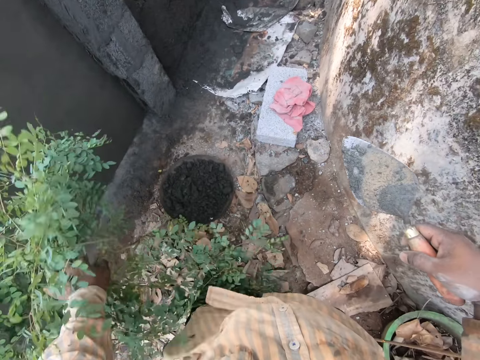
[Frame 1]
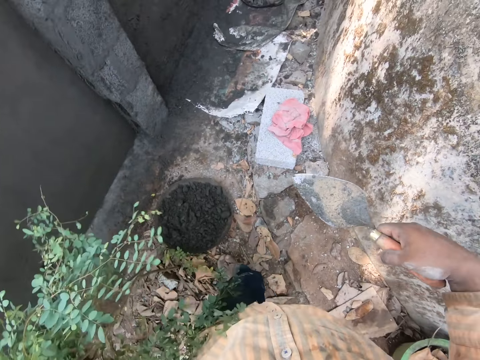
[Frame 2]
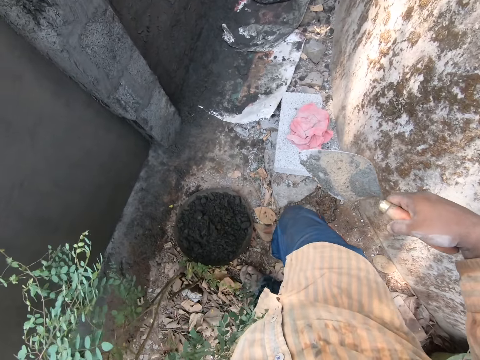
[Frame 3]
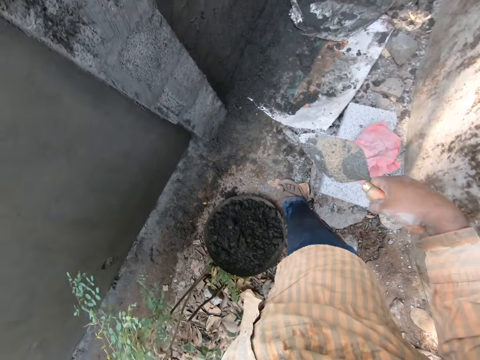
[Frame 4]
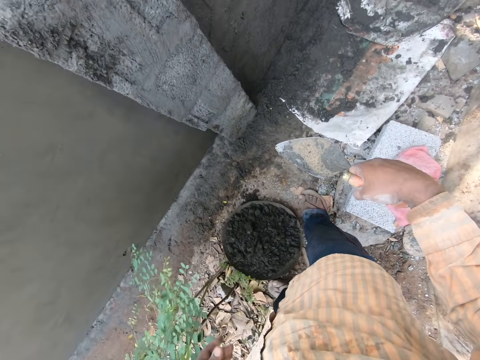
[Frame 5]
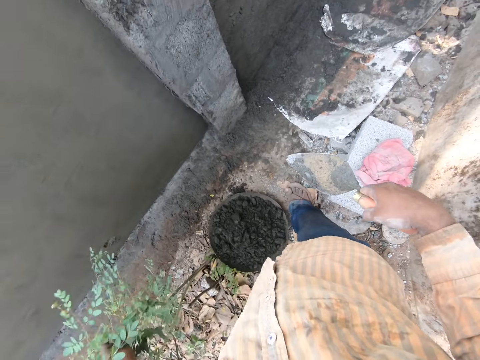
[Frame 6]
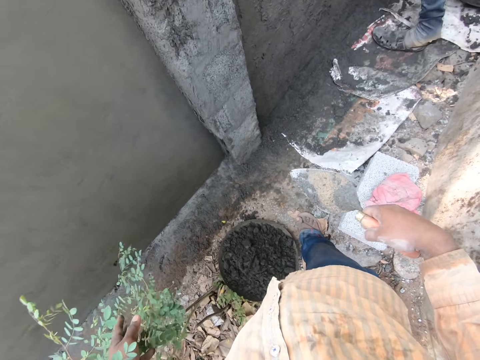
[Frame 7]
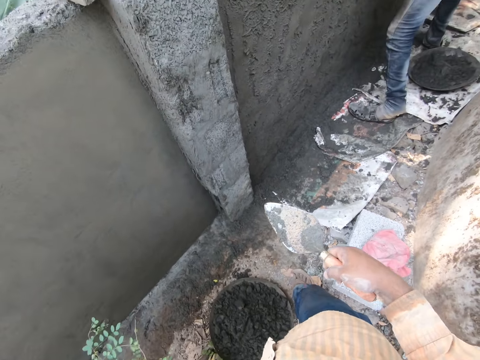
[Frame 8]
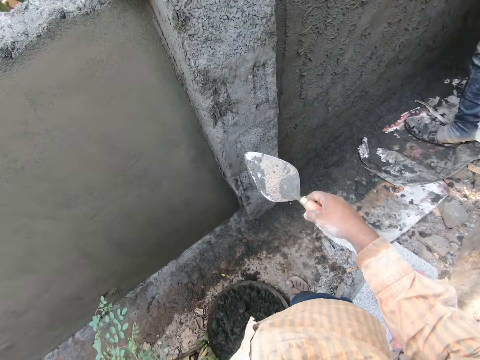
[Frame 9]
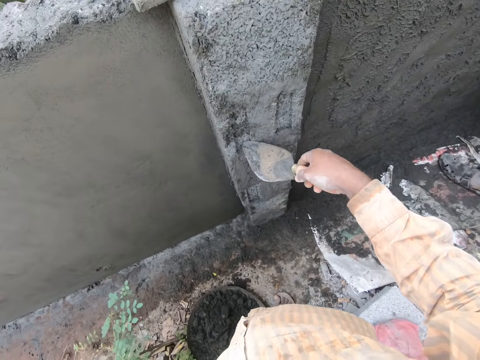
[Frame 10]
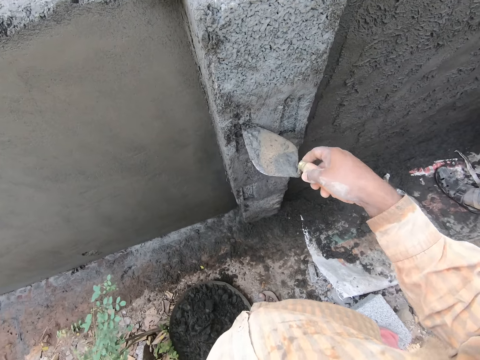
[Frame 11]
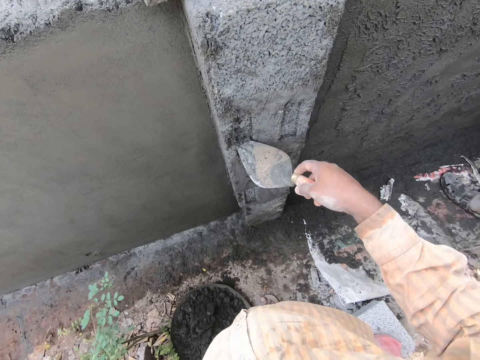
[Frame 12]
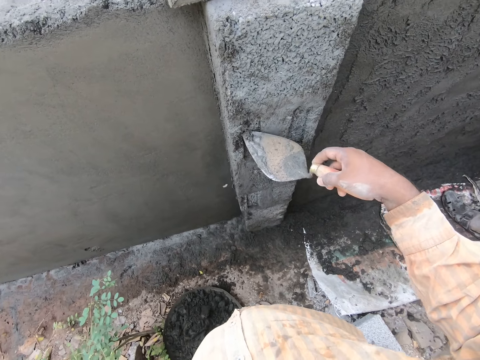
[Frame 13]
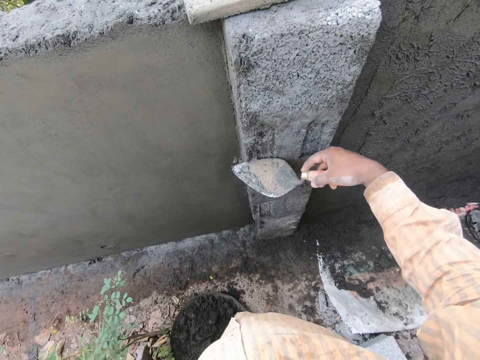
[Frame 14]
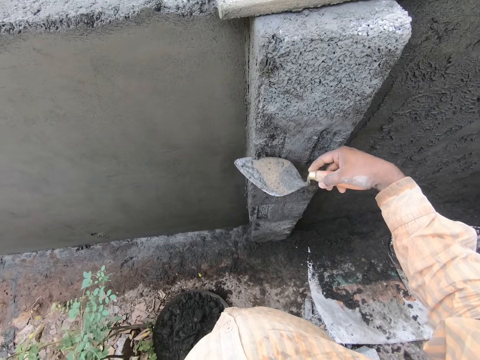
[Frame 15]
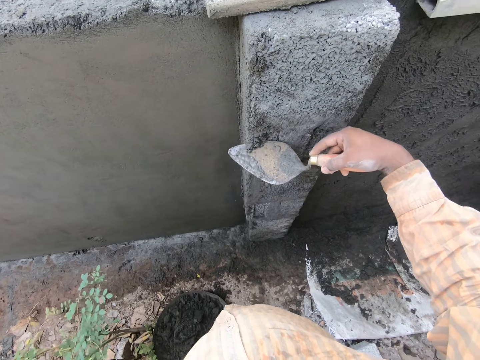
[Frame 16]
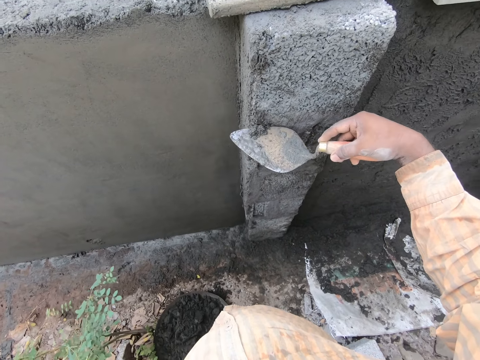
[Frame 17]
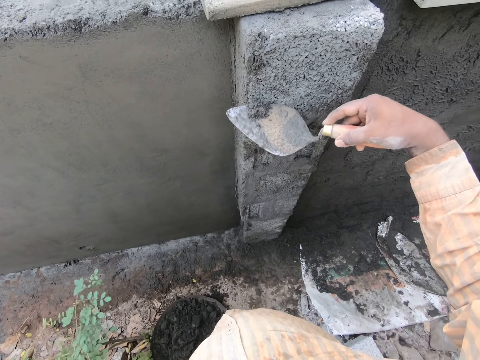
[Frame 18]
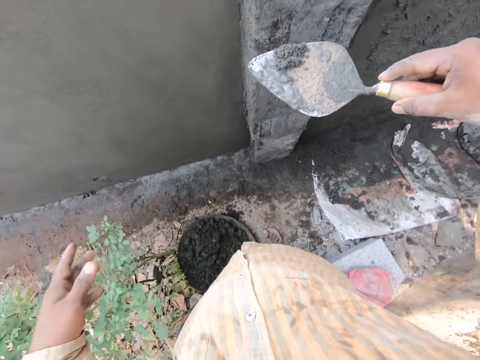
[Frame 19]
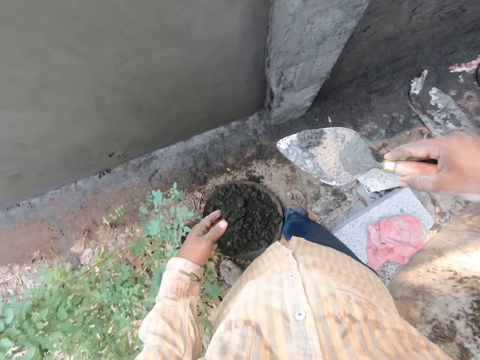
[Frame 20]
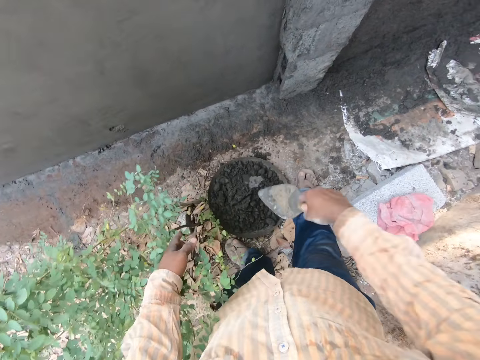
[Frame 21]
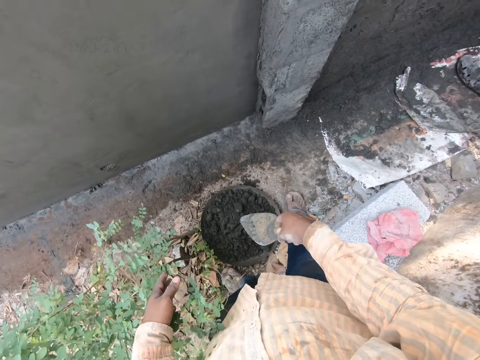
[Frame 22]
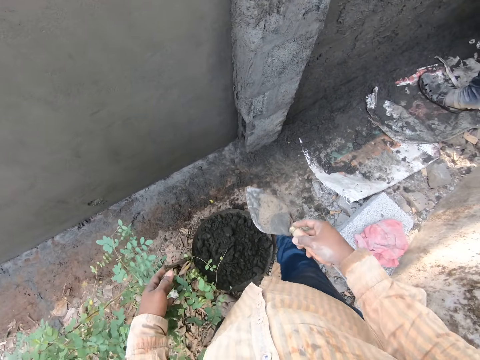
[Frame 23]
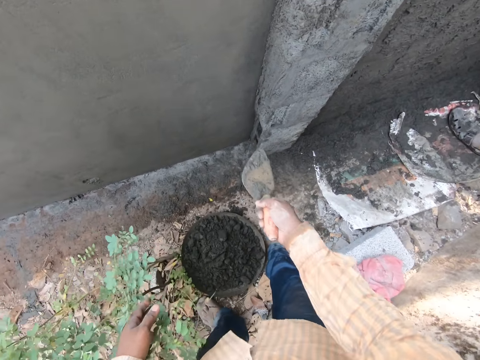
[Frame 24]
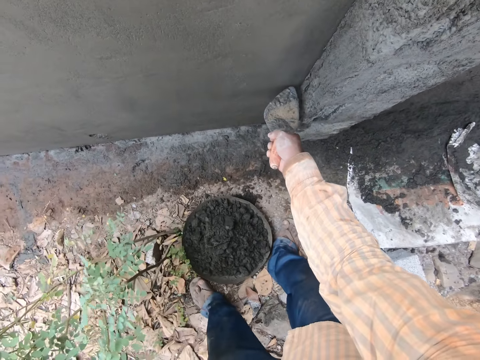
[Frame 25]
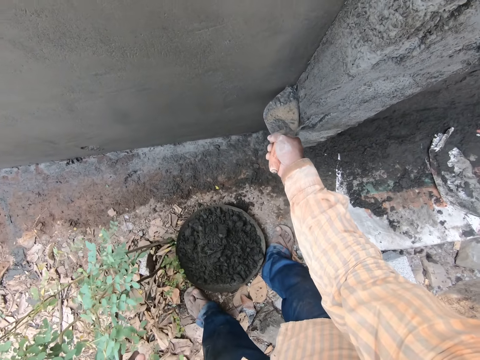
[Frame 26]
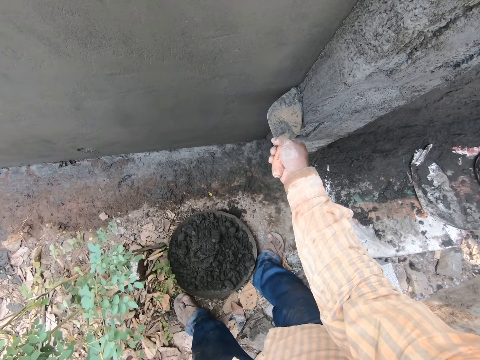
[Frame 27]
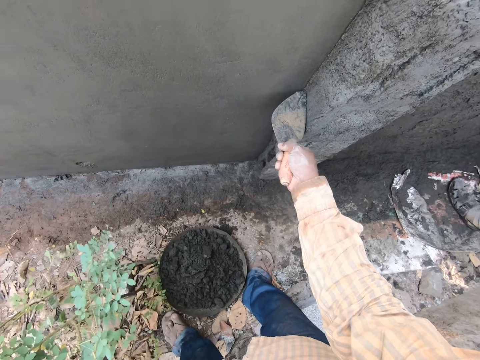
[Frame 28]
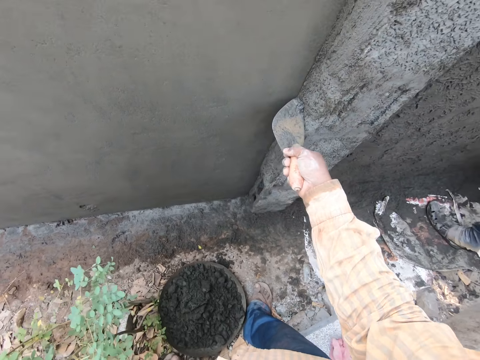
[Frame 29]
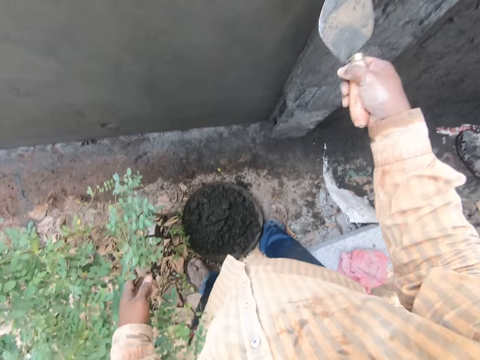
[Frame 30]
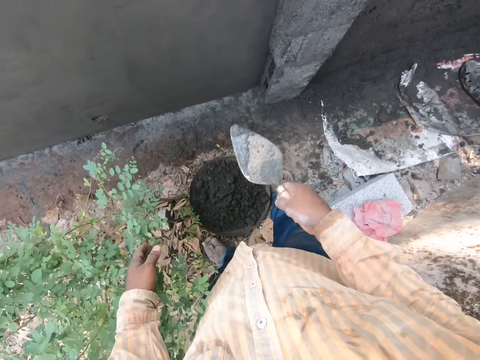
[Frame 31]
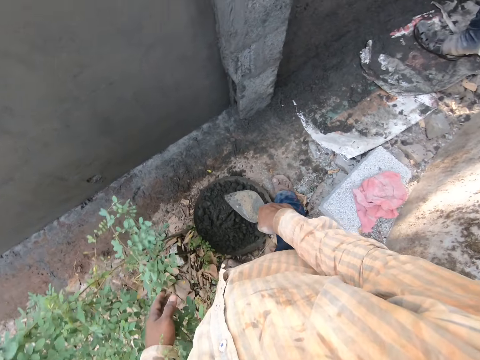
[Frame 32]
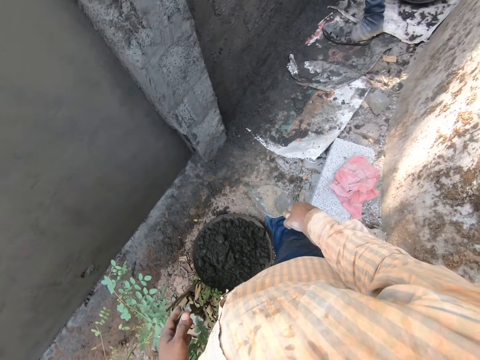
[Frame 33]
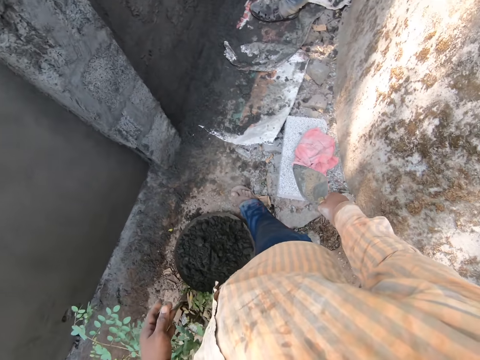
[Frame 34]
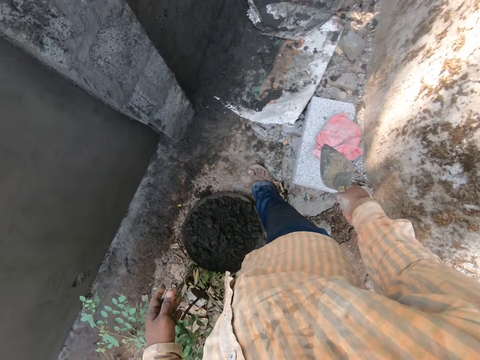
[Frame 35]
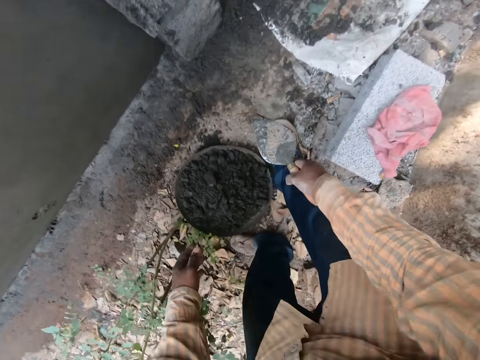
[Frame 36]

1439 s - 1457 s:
The camera wearer moves about. He scrapes mortar cement from the wall with the trowel in his right hand. He pours the mortar cement into the pan on the ground with the trowel in his right hand. He scrapes the mortar cement from the wall with the trowel in his right hand. He pours the mortar cement into the pan on the ground with the trowel in his right hand.

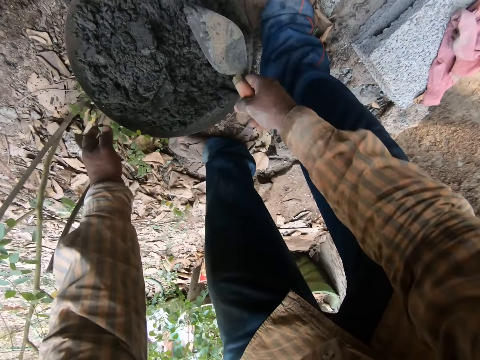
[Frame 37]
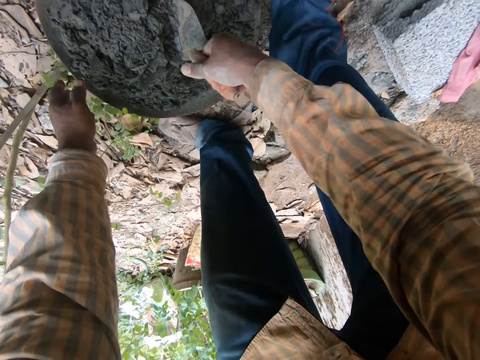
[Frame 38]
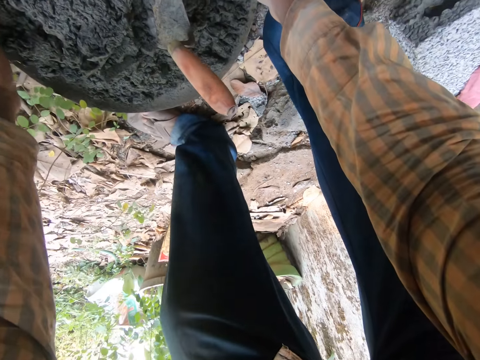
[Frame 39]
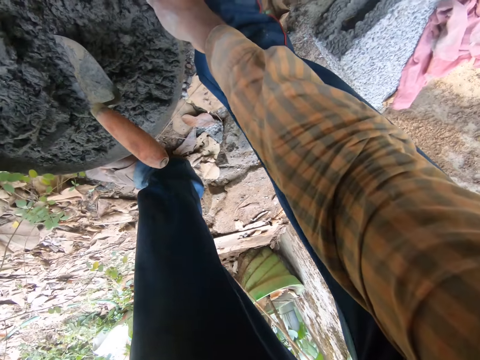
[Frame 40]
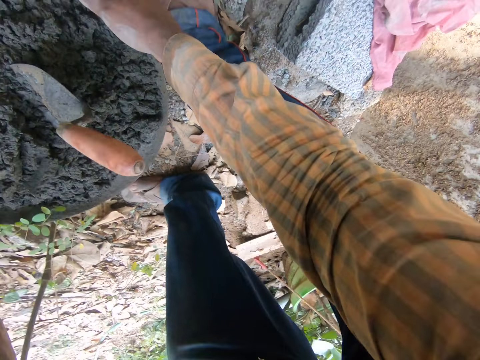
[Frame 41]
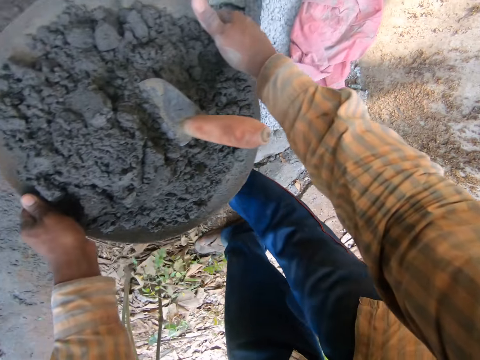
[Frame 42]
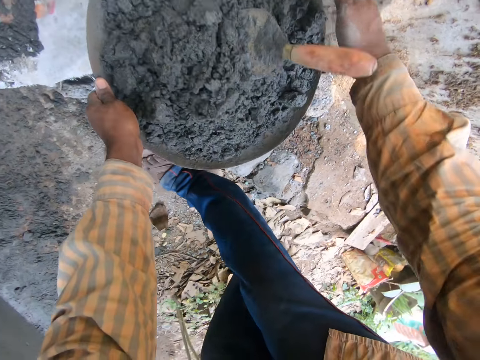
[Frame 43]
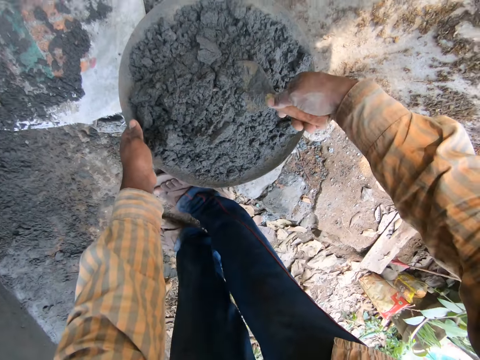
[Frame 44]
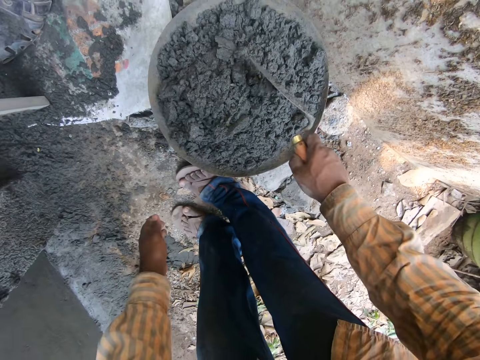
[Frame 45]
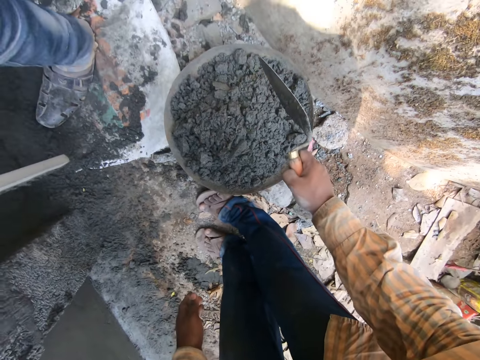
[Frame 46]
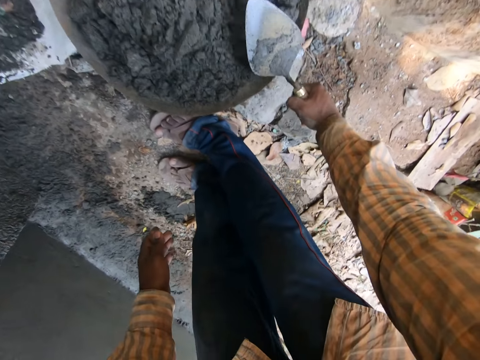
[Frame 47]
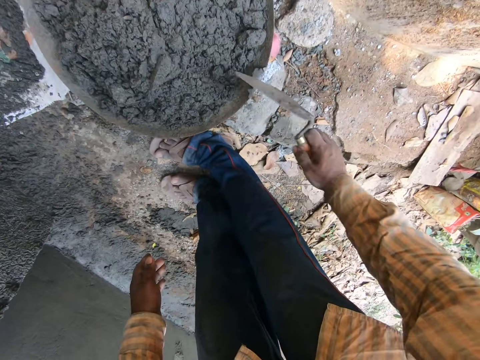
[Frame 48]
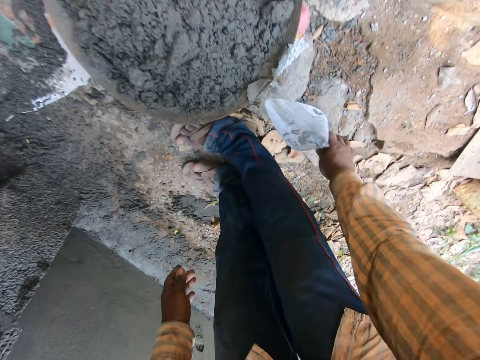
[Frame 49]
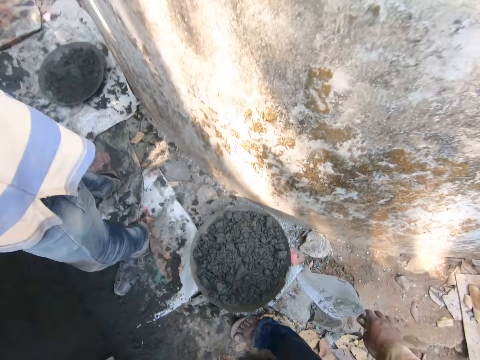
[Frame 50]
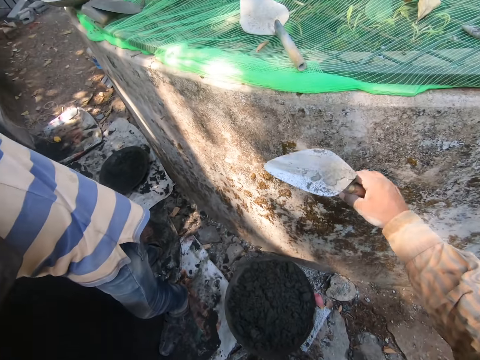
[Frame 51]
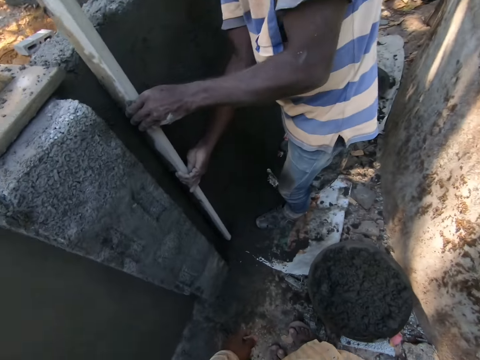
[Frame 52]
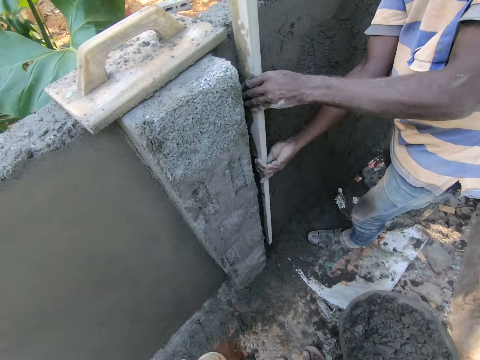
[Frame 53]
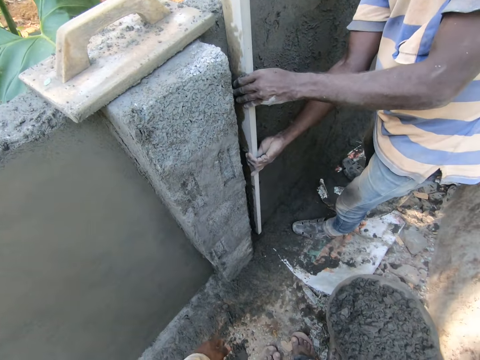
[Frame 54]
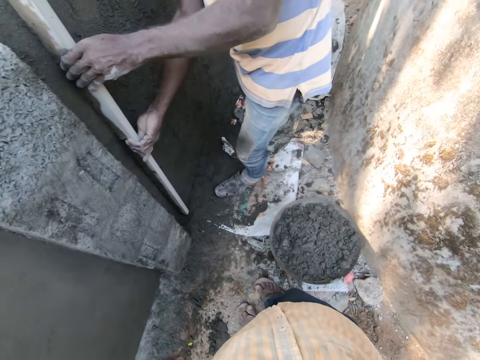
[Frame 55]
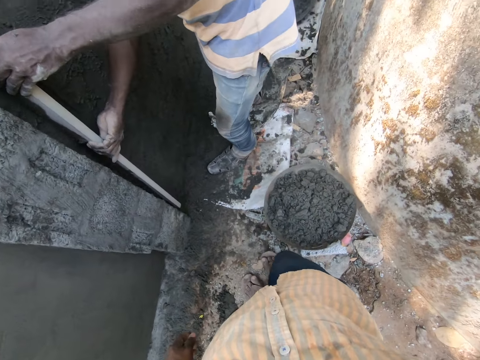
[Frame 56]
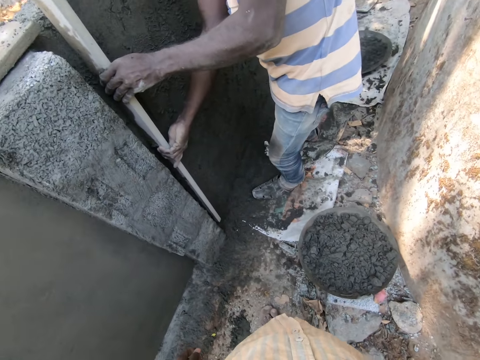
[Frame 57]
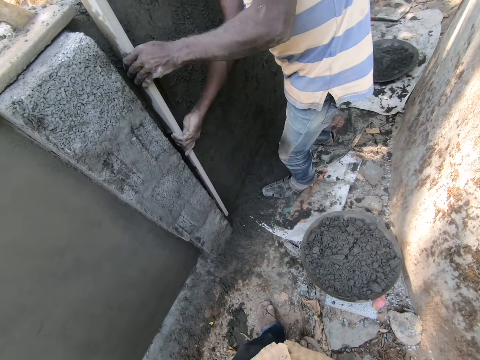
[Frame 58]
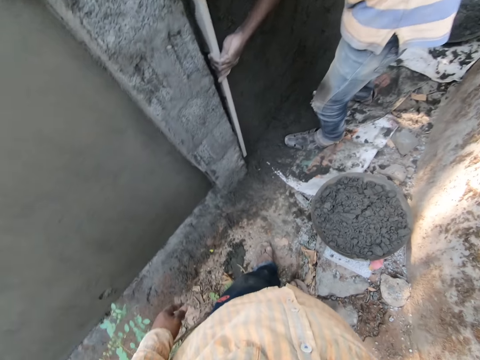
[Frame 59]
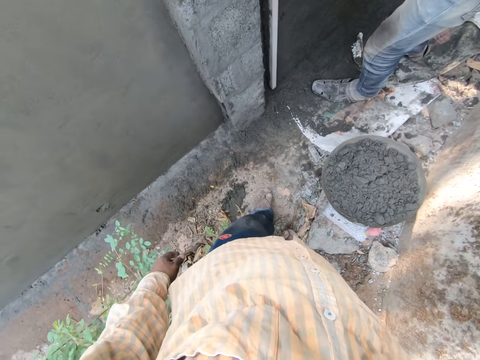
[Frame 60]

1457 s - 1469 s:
The camera wearer dips the trowel in his right hand in the pan of mortar cement on the ground. He carries the pan of mortar cement from the ground with his hands. He drops the pan of mortar cement on a concrete block on the ground with his hands. He removes the trowel in the pan with his right hand. He cleans the surface of the trowel on the tip of the pan on the ground with his right hand. A man smoothens the wall with a wood plank. The man holds the wood plank.
